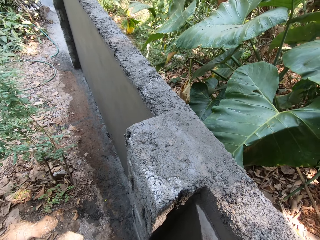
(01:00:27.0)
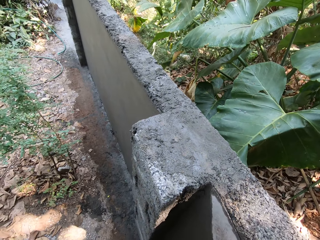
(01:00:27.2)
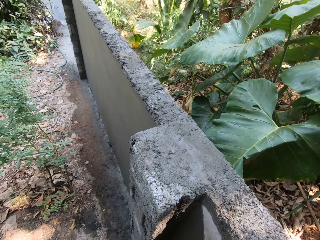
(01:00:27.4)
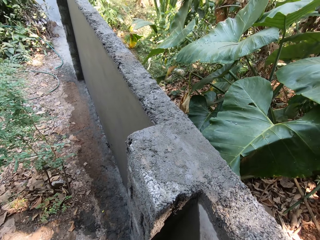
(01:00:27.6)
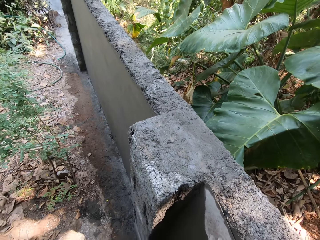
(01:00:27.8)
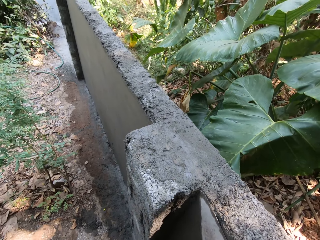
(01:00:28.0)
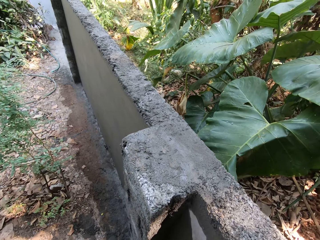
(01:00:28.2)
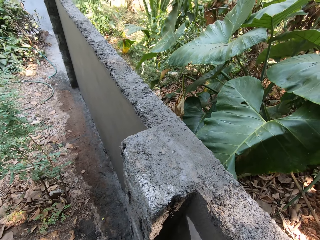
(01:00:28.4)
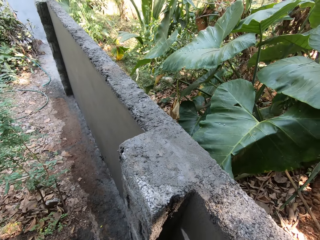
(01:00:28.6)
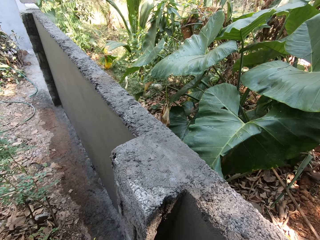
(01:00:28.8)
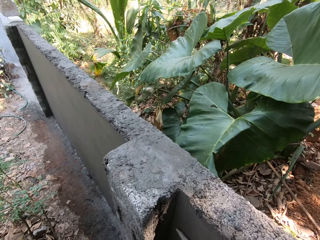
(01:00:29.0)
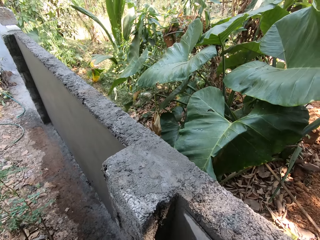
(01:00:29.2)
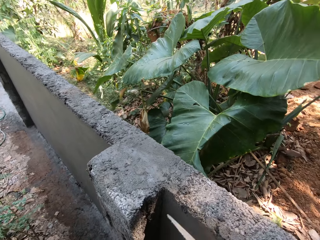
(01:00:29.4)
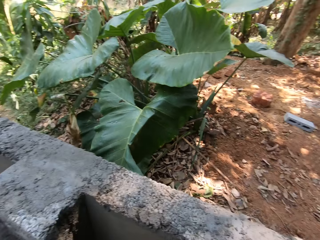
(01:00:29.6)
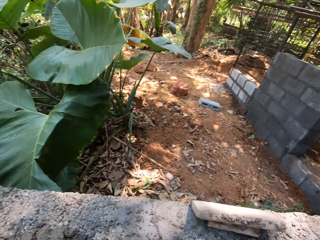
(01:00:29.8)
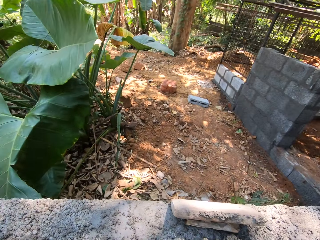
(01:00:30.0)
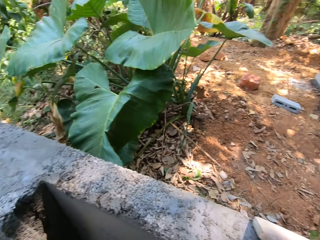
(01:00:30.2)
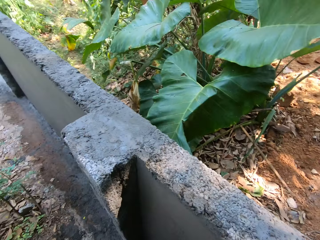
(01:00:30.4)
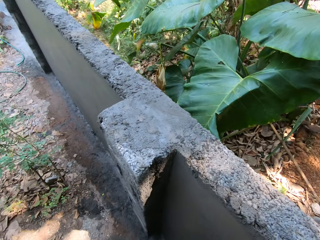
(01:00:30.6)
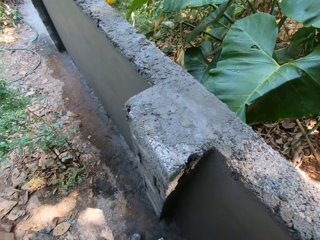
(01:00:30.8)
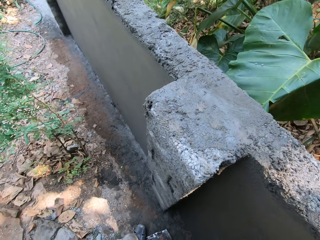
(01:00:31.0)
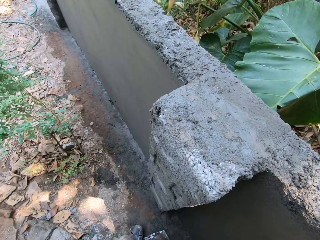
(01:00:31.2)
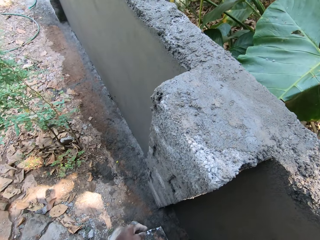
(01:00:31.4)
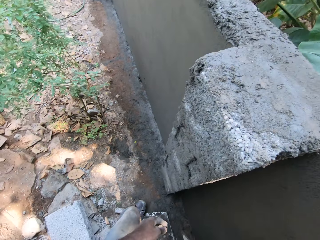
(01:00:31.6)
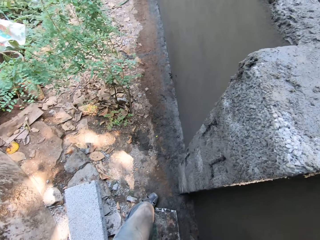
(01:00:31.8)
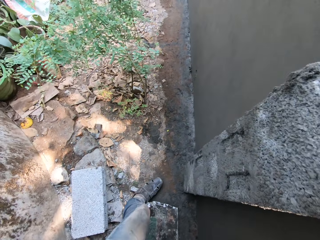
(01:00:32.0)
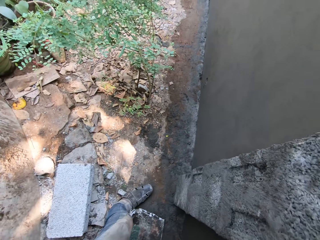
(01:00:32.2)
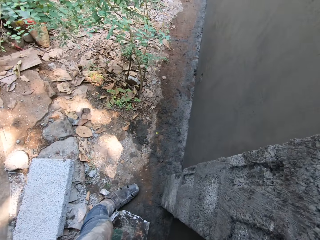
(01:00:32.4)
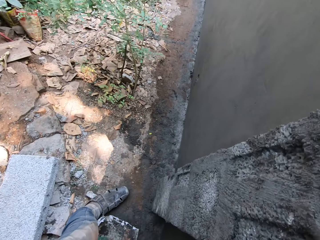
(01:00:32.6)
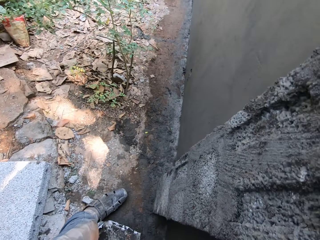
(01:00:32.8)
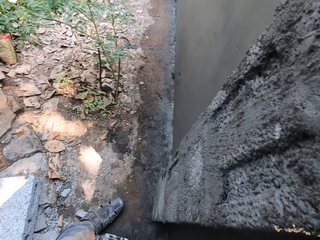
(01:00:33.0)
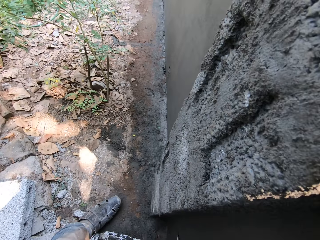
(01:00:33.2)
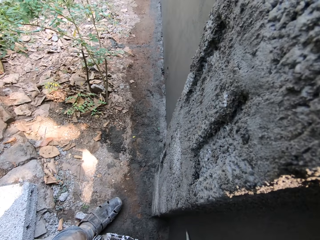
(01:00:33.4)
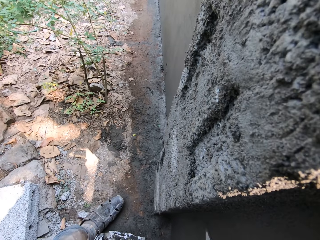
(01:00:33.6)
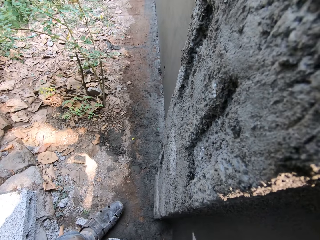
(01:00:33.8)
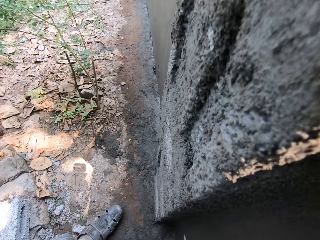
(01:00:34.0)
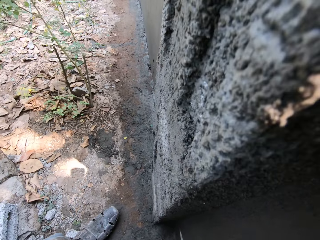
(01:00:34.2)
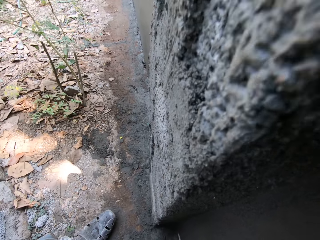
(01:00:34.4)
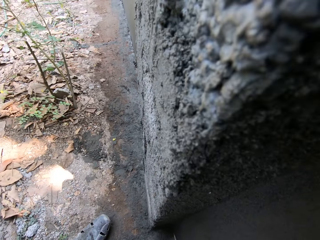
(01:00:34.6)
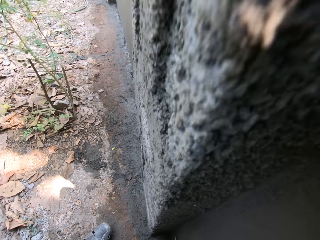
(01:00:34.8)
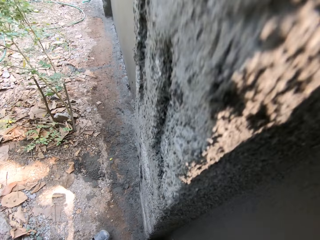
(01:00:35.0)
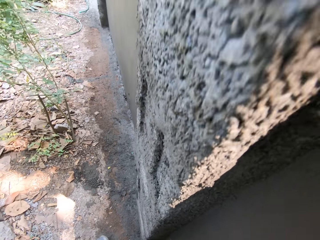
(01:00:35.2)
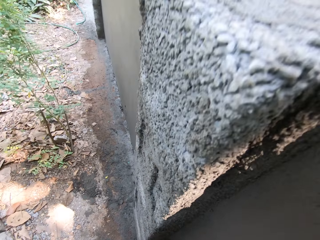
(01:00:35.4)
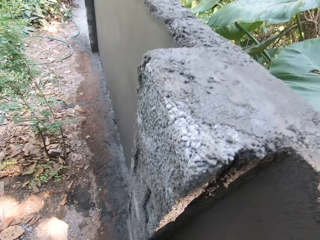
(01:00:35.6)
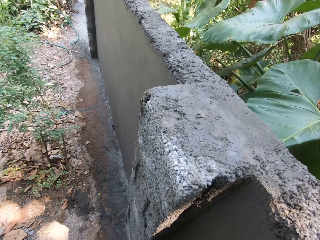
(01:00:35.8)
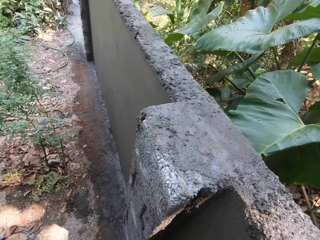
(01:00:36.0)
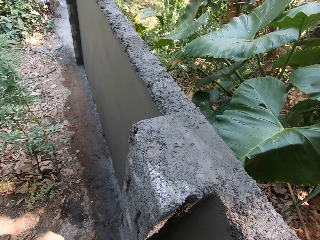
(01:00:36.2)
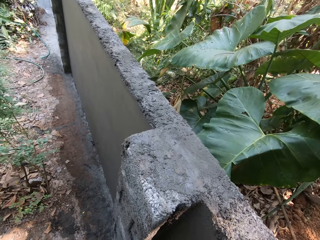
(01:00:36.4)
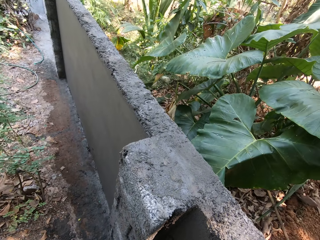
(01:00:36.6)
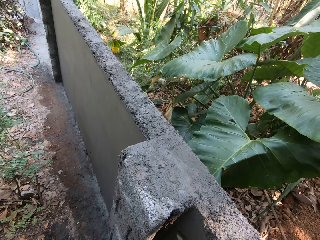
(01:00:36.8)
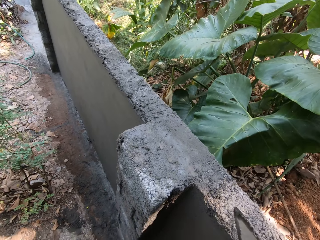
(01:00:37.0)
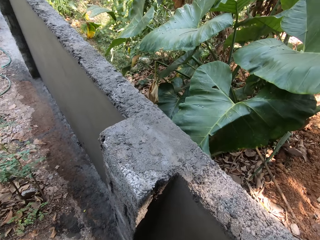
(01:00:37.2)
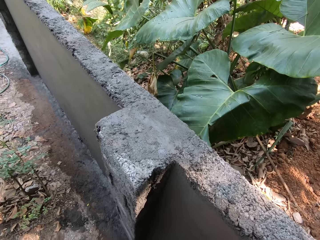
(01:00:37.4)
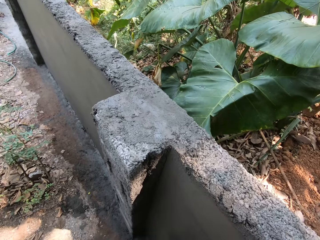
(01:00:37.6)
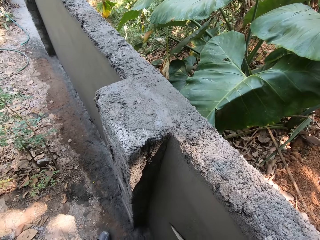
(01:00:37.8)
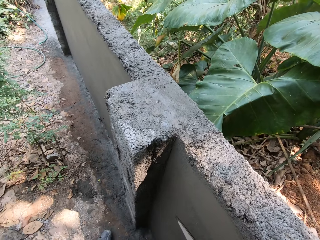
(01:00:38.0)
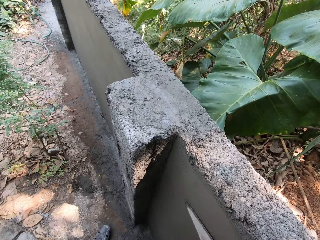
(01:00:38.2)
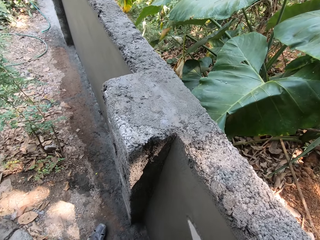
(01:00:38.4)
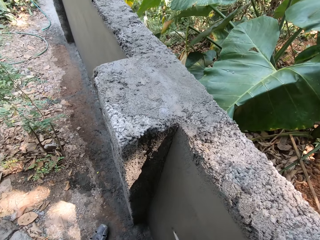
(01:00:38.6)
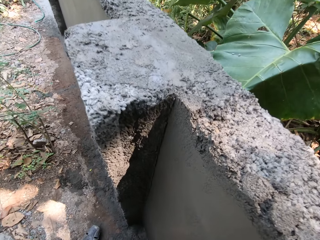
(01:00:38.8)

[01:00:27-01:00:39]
The camera wearer rubs the wall with the hand trowel in his right hand.

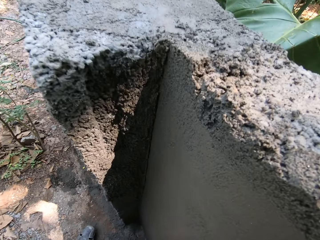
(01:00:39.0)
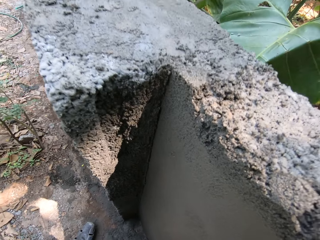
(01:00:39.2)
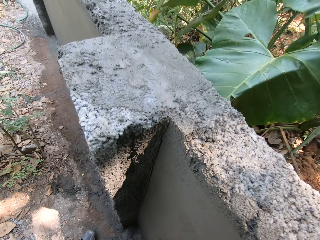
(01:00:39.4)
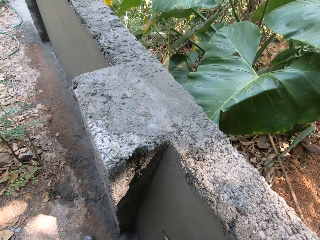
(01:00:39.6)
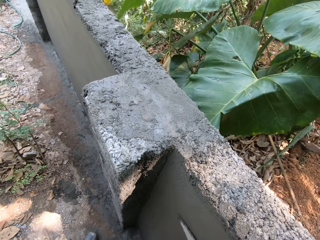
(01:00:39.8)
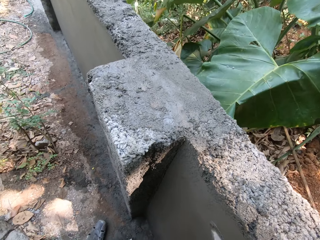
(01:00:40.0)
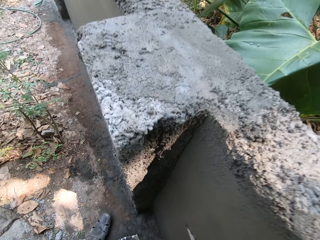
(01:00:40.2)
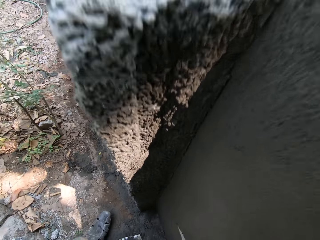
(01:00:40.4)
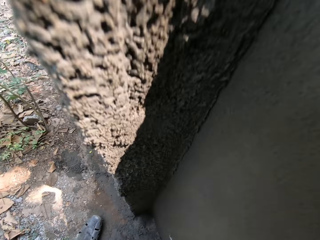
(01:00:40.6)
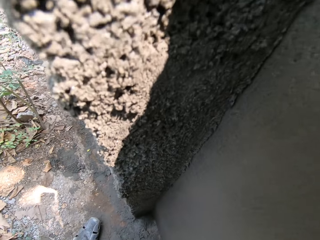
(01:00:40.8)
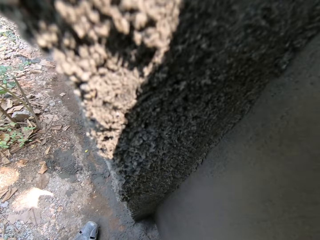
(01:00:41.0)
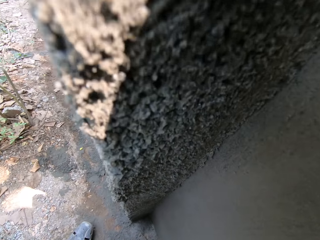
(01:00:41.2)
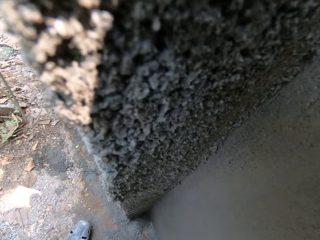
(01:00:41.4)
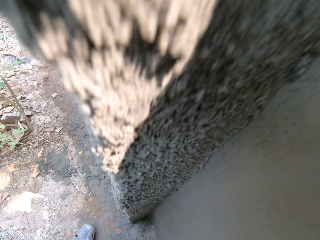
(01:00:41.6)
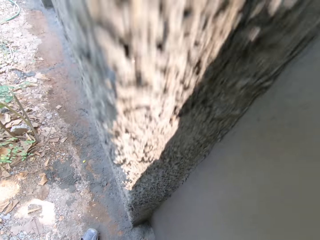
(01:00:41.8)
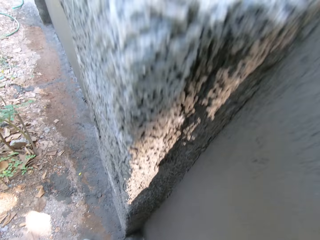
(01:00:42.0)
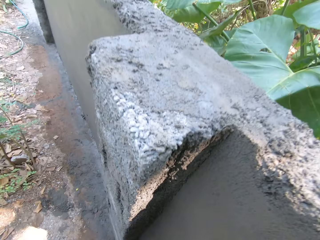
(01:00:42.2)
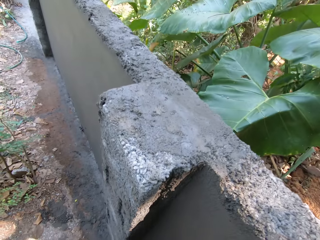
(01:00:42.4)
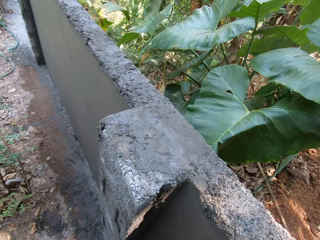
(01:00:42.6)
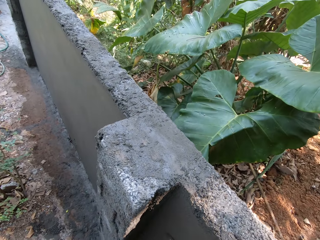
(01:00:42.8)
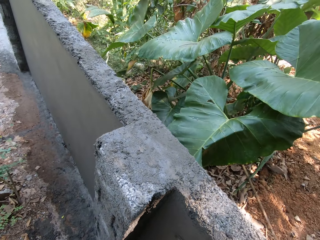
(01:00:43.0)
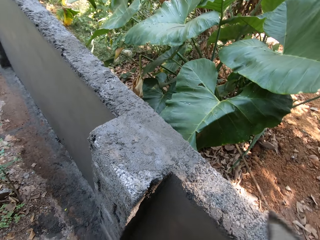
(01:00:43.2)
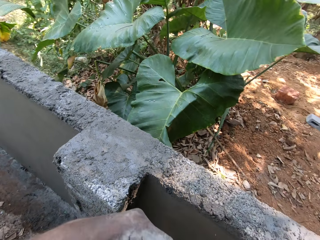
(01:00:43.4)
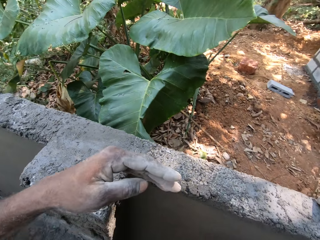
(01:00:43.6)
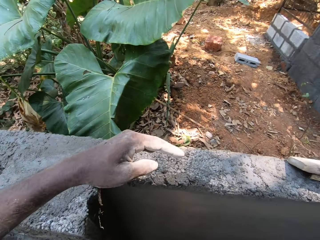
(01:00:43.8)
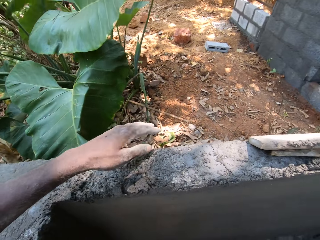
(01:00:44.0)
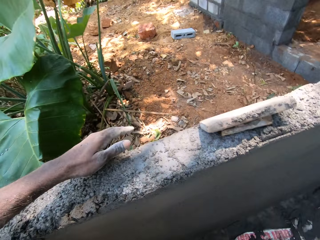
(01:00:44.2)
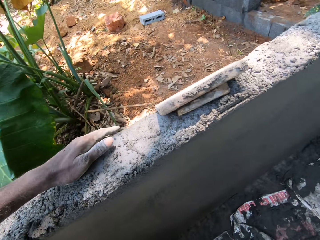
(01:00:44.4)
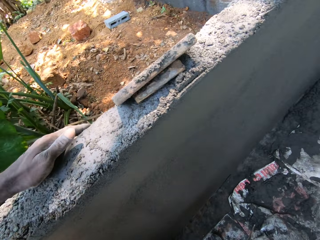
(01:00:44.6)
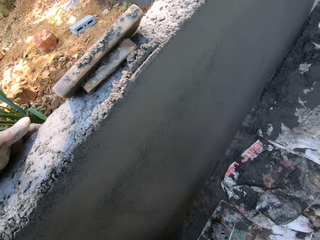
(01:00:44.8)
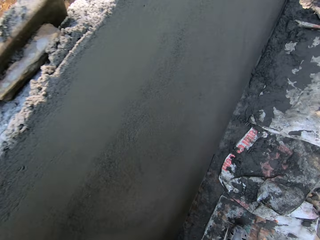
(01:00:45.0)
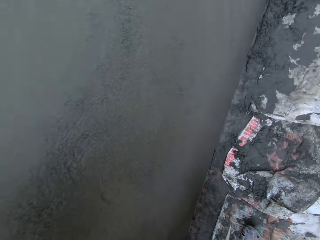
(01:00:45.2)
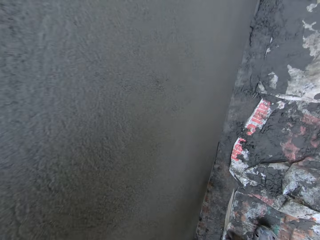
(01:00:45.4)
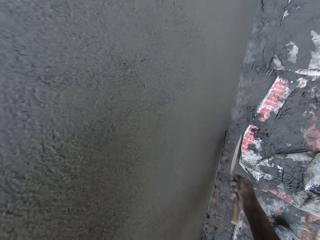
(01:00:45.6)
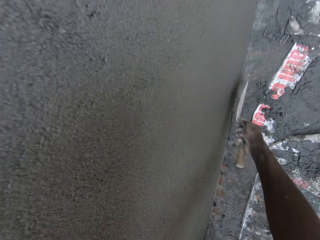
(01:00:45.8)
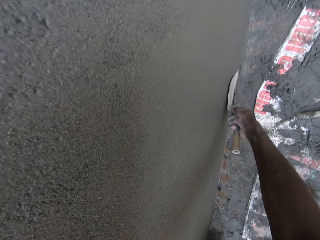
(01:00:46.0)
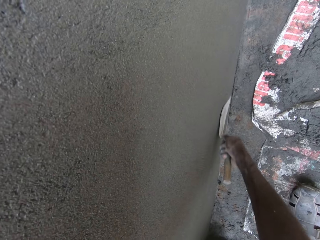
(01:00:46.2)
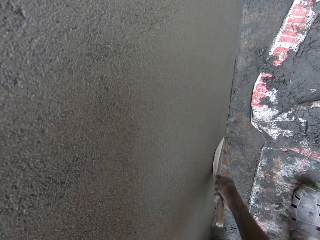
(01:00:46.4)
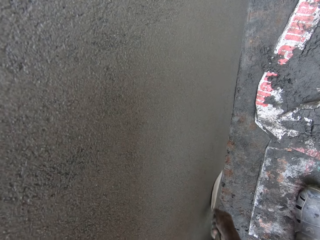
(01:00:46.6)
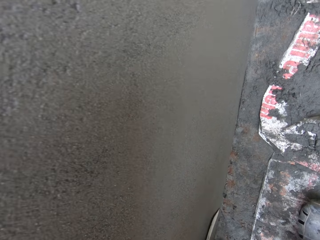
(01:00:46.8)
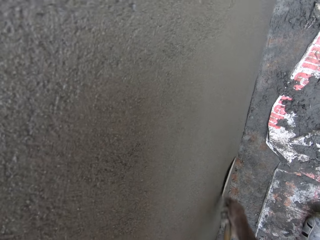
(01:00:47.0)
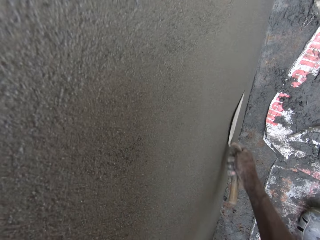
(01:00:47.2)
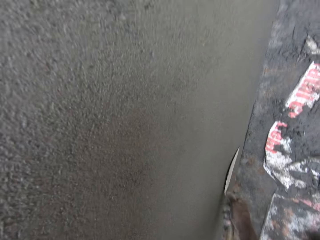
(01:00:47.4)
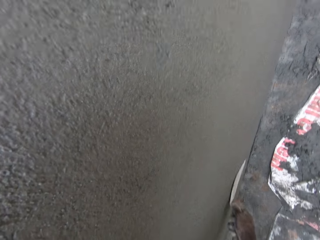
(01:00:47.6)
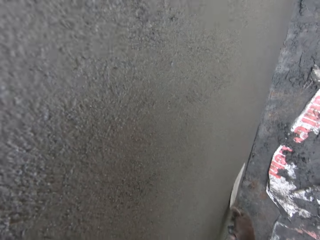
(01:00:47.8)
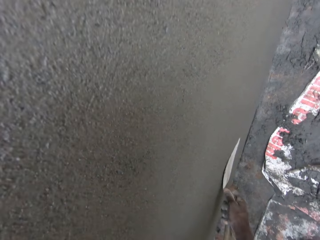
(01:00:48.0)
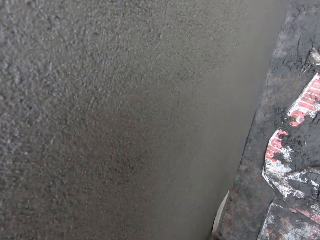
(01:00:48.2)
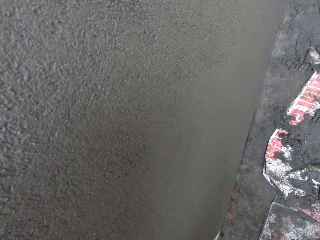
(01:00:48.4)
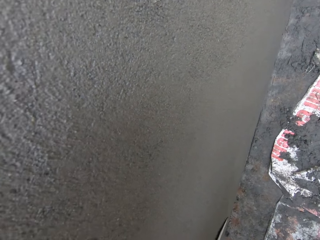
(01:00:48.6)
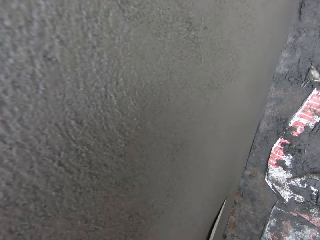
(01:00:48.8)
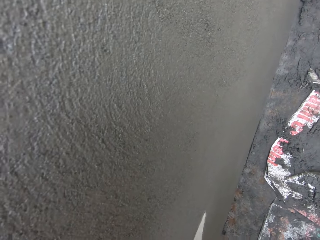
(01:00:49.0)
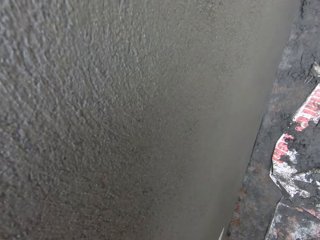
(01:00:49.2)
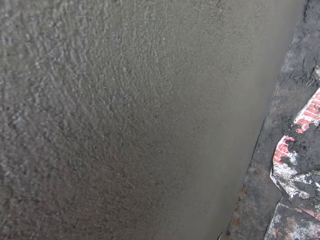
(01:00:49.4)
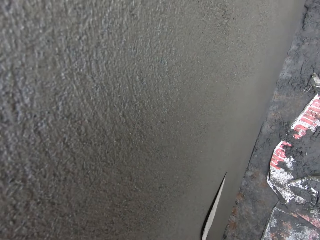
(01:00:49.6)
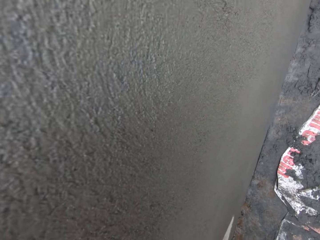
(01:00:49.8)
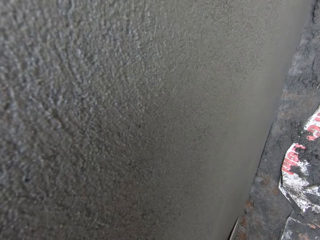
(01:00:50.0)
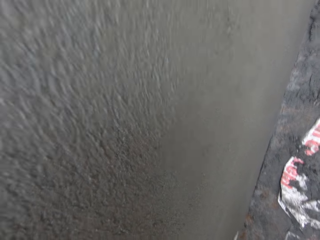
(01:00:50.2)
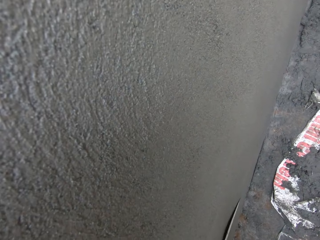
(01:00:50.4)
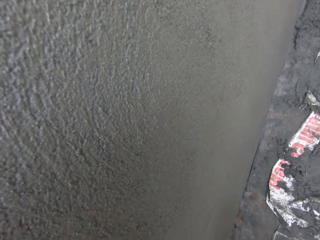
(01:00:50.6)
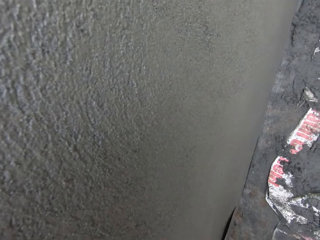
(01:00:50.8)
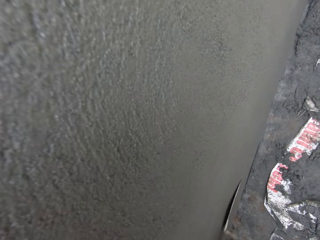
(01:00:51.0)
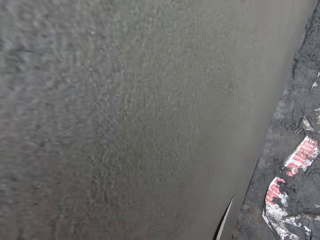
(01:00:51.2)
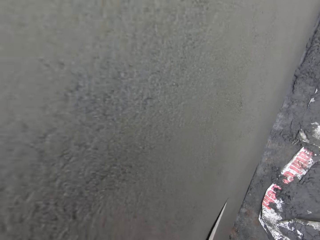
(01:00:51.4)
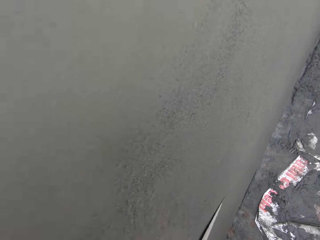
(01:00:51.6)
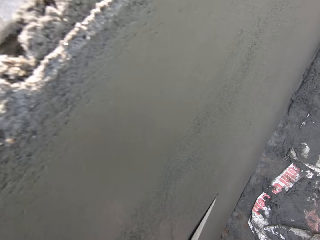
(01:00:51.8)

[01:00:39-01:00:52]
The camera wearer places his left hand on the wall. He rubs the wall with the hand trowel in his right hand.
